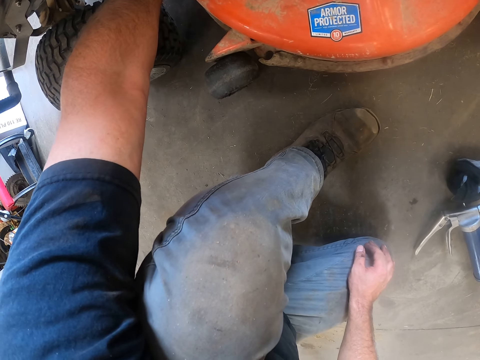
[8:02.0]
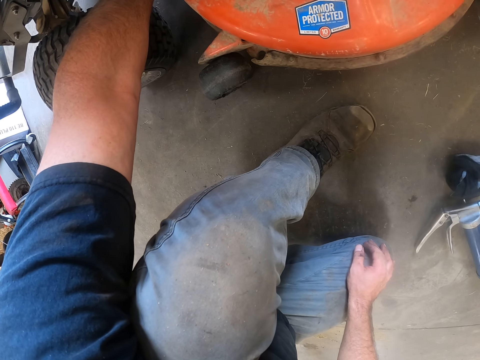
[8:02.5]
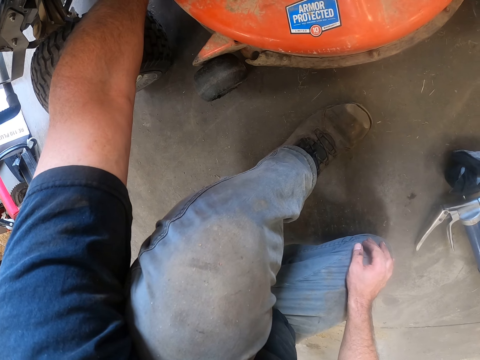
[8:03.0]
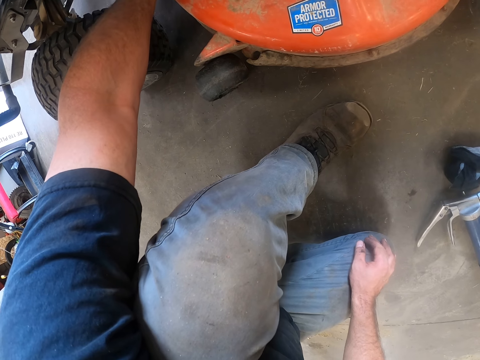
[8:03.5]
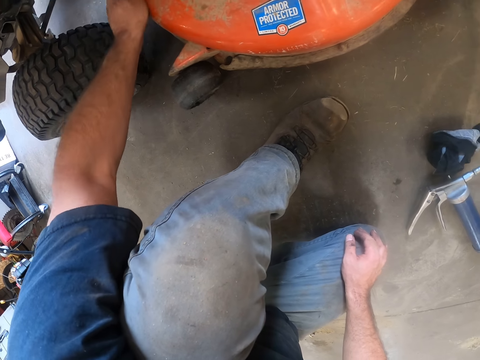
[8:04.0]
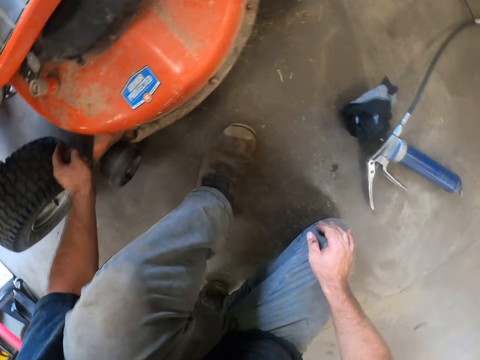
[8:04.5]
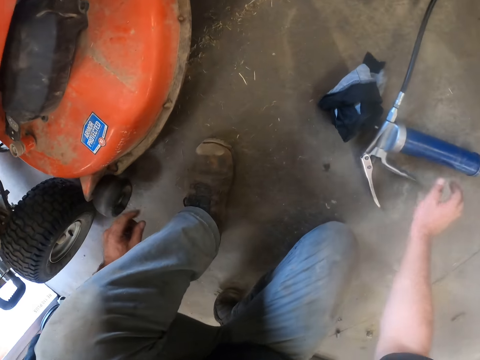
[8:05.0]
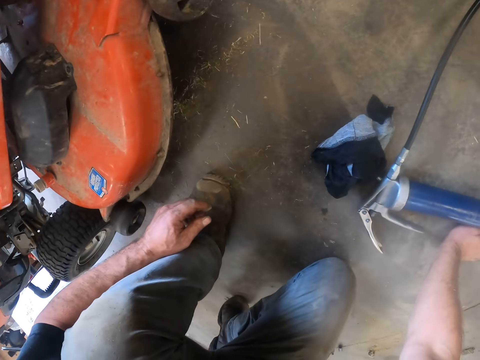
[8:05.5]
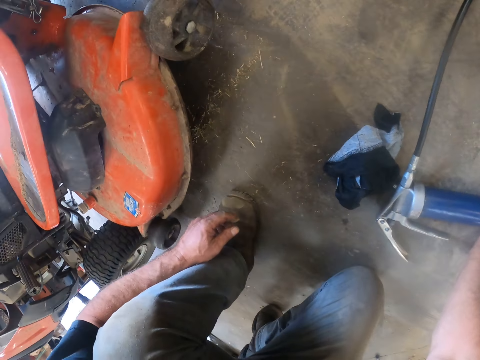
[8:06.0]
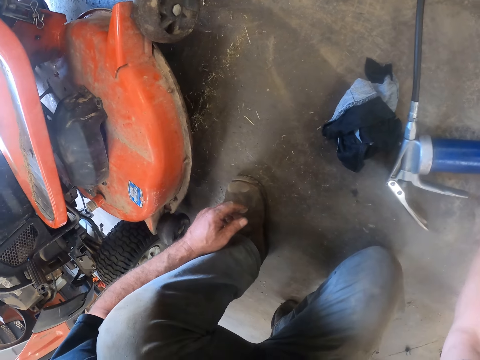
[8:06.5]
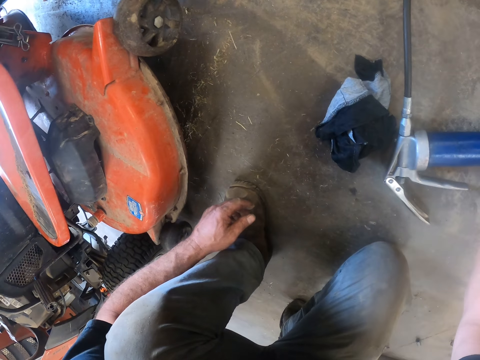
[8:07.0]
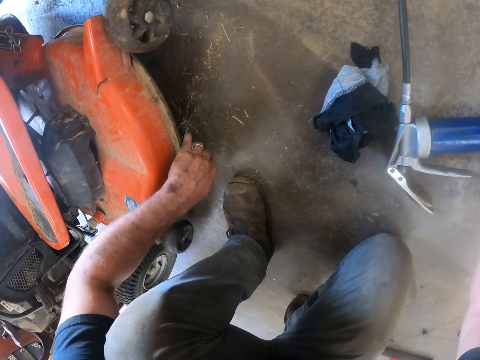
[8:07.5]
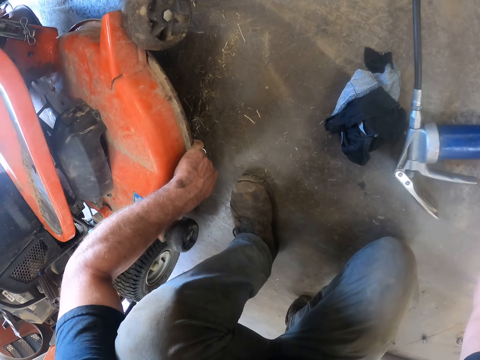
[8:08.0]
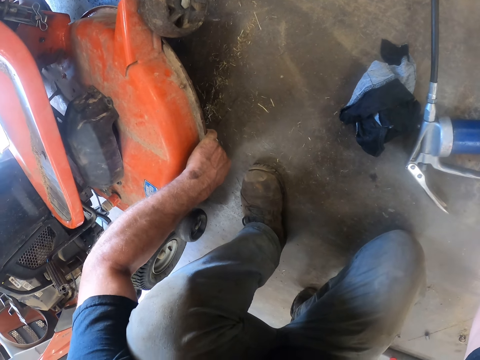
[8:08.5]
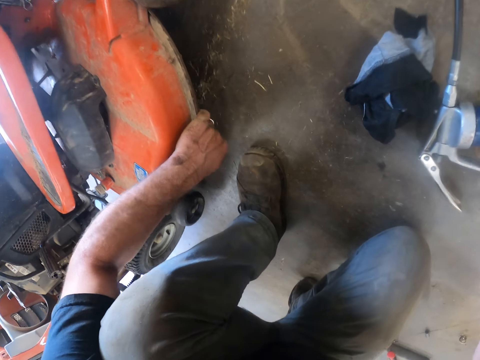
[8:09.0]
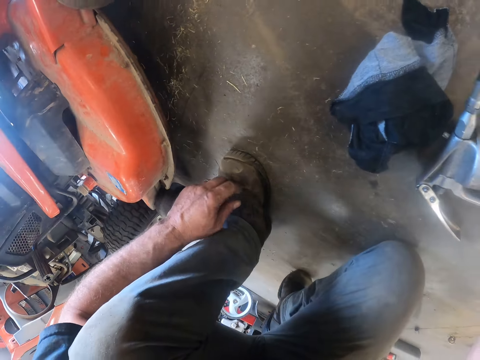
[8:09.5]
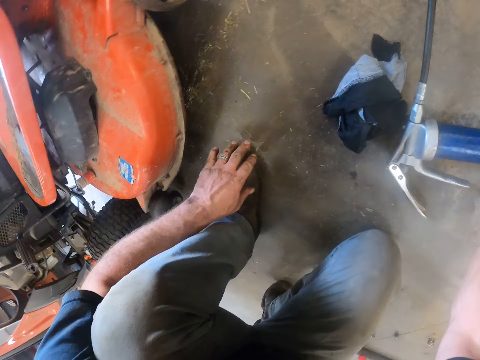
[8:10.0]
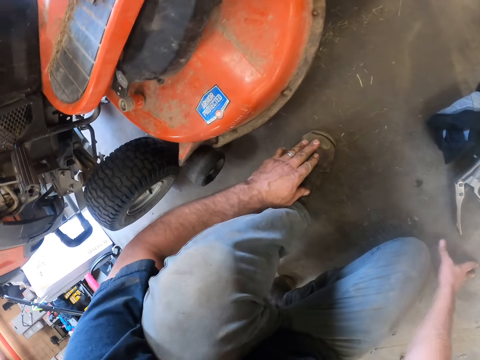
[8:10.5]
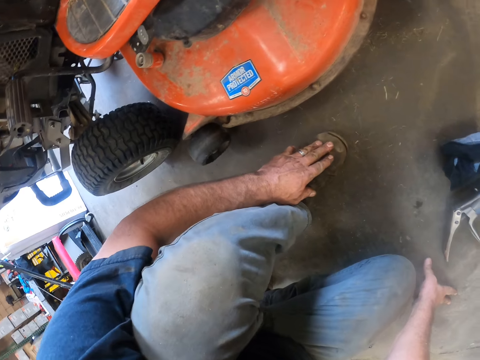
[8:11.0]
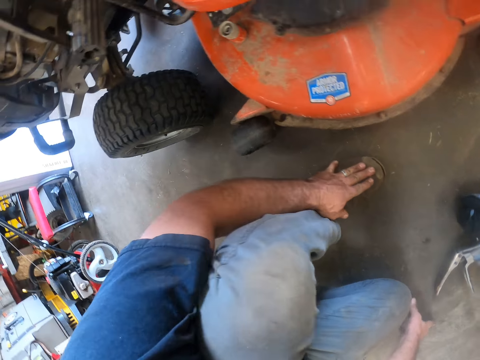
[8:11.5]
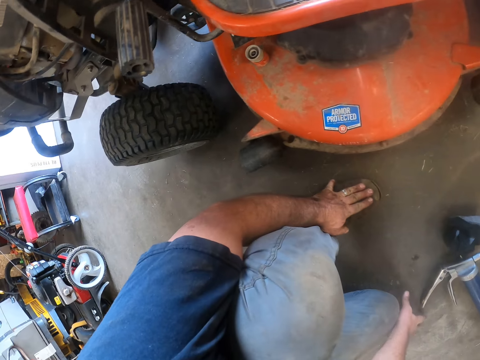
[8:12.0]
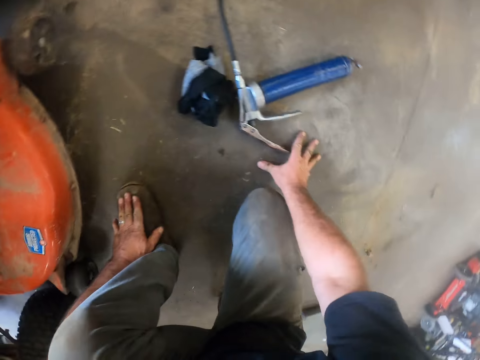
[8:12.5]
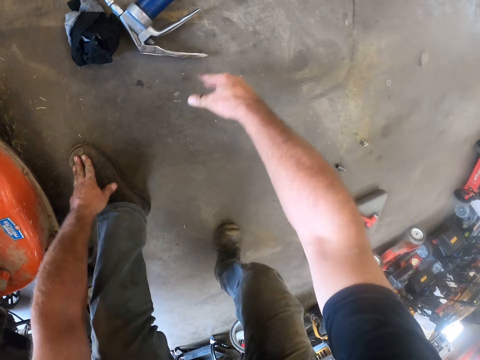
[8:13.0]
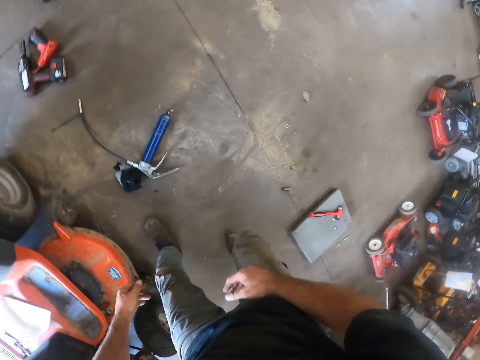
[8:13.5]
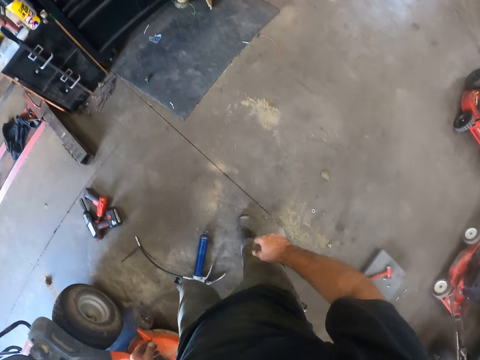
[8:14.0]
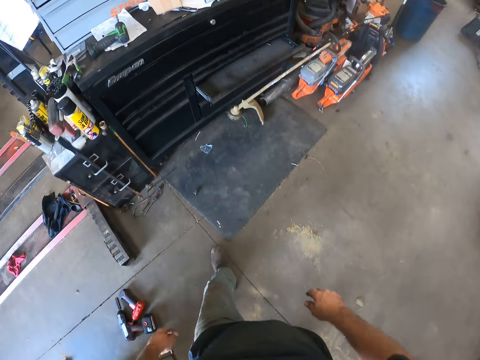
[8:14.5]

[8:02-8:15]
The camera wearer swings a hand. They hold the tire inflator. They stare at the riding lawn mower. They swing a hand. They shake the deck assembly. They swing a hand. They touch the shoe. They lean a hand on the floor. They shake the deck assembly. They move the right leg. They swing a hand. They walk in the workshop.

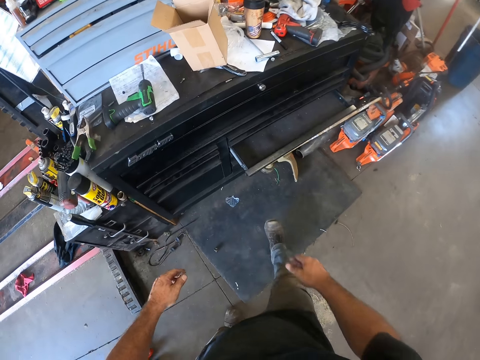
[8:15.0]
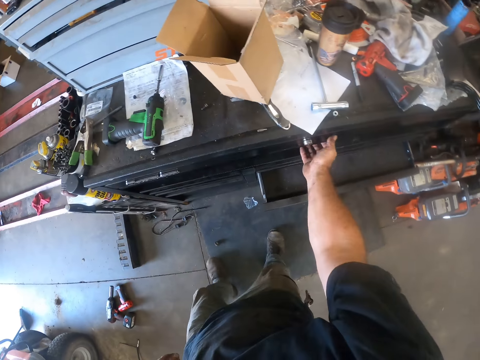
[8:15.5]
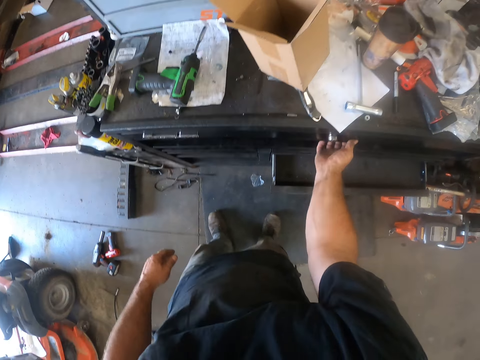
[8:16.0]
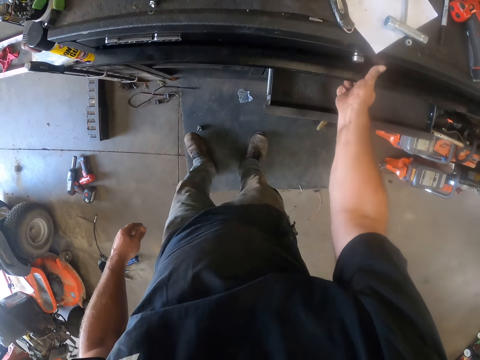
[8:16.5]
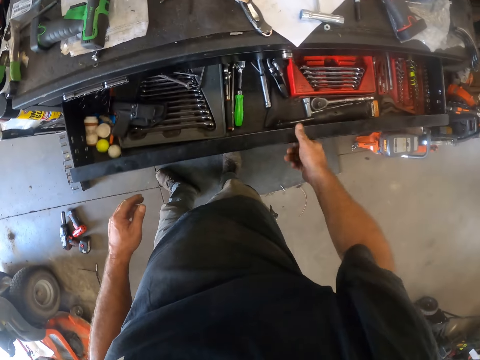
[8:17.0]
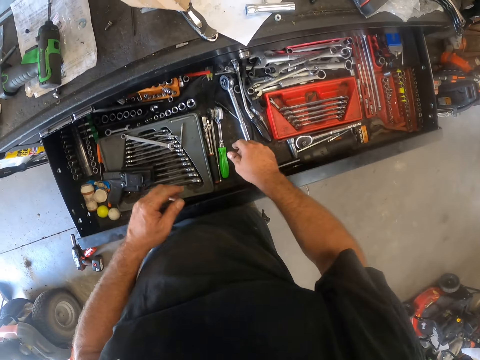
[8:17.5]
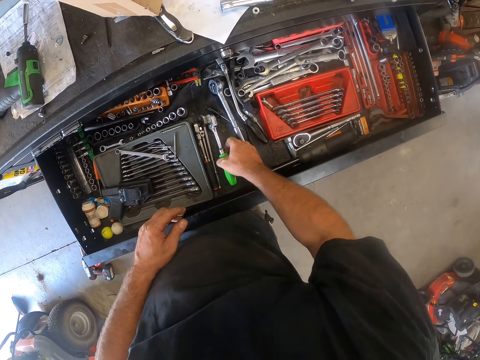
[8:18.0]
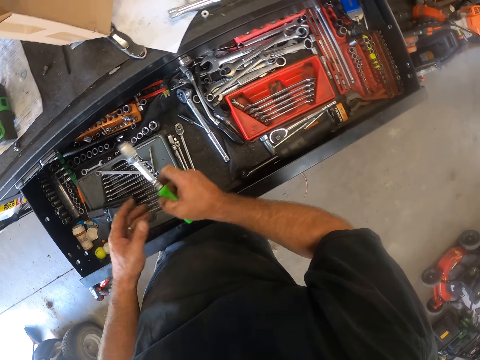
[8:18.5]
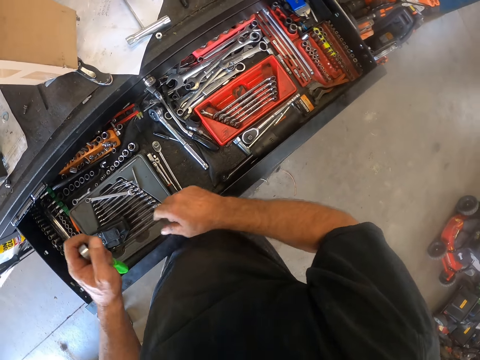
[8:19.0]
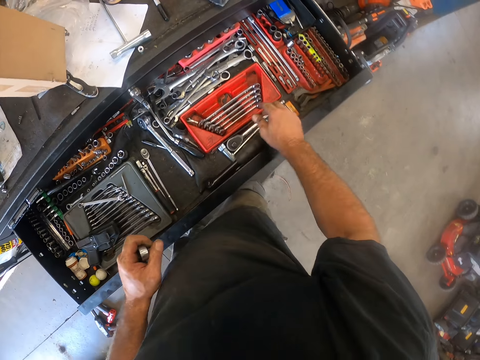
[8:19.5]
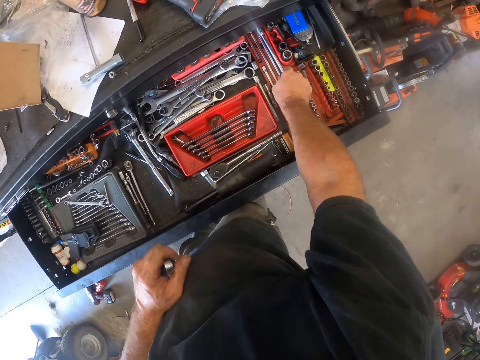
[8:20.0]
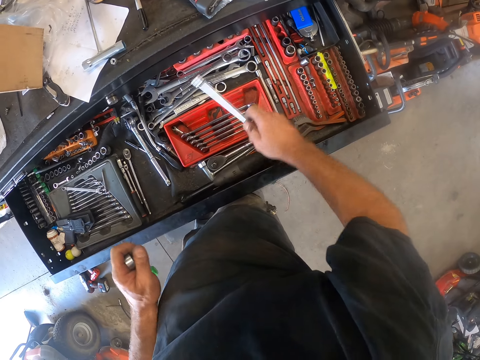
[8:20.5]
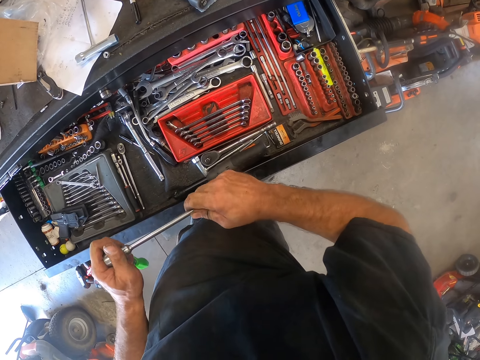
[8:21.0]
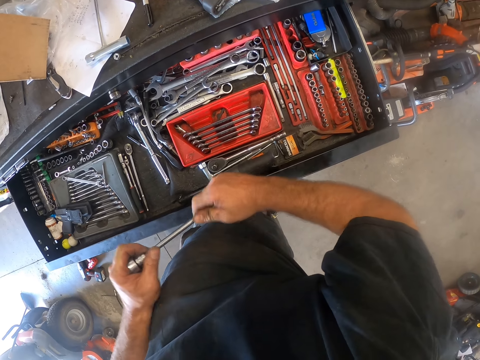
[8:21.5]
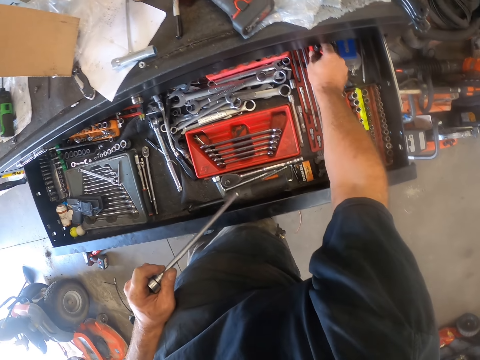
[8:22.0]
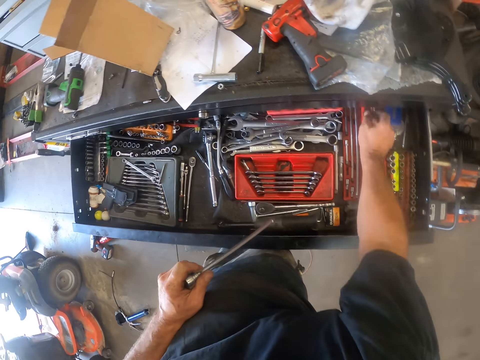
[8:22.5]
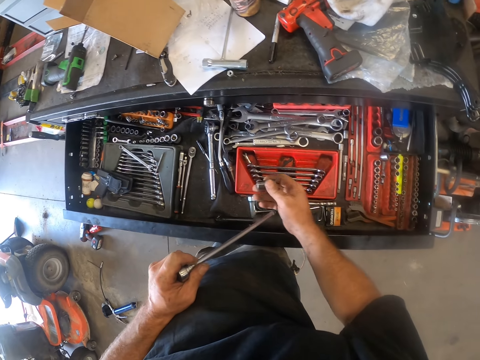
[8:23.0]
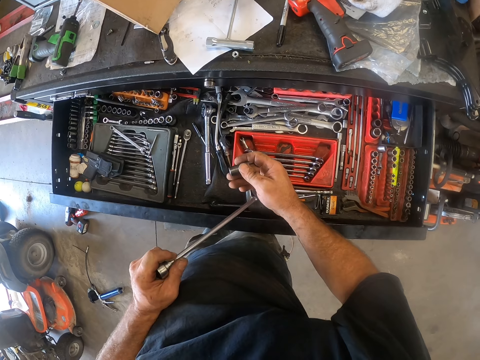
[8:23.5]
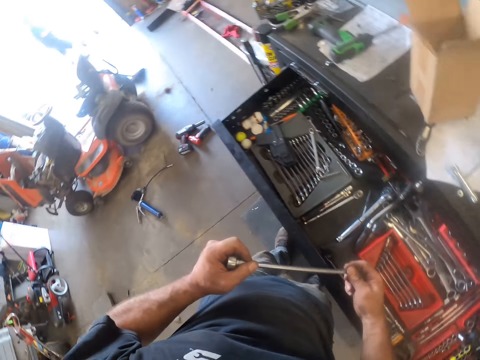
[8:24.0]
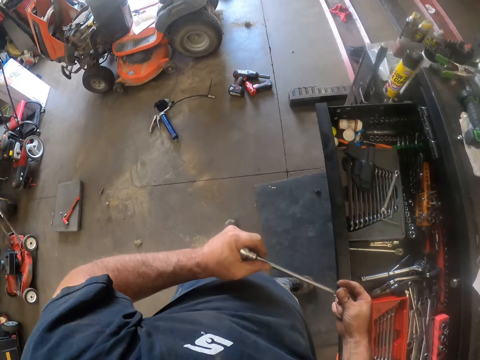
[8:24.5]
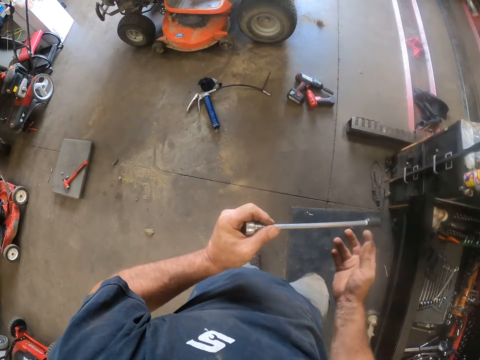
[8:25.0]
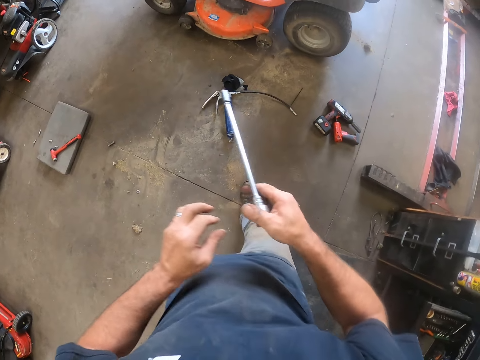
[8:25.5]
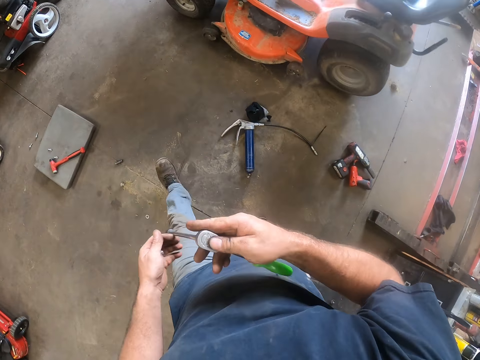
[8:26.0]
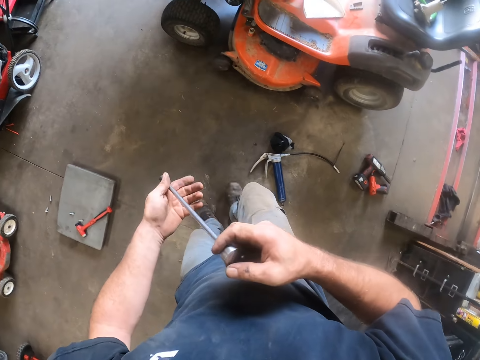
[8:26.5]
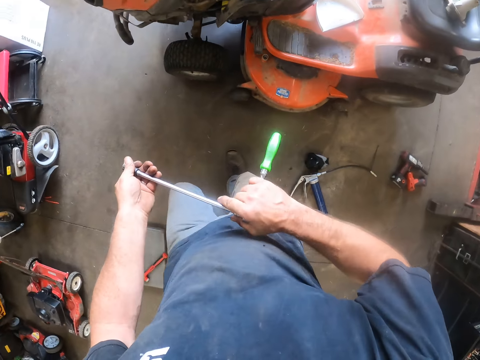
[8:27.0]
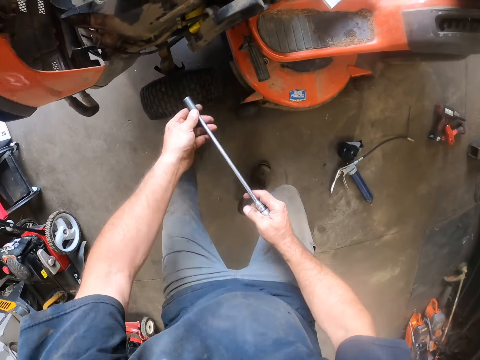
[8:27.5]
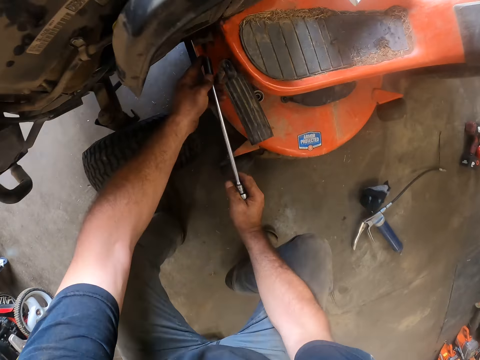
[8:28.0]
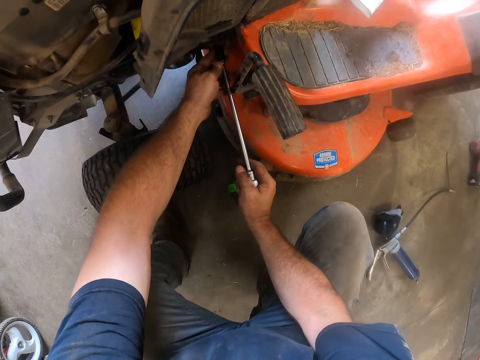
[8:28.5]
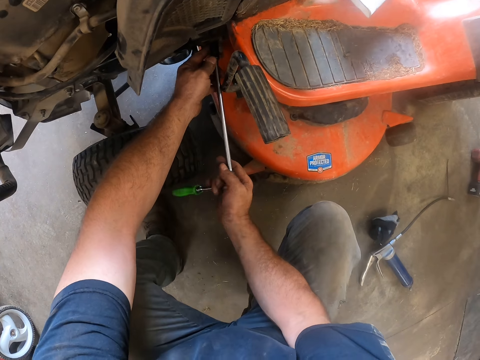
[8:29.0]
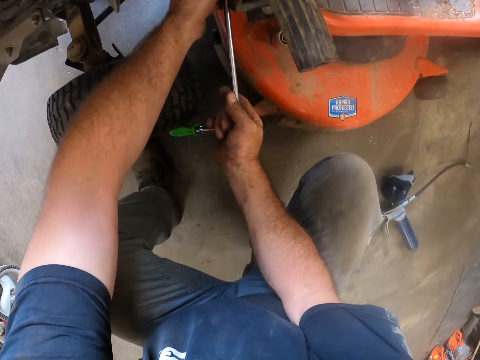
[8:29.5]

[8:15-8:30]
The camera wearer swings a hand. They open the drawer. They swing a hand. They pick up a ratchet wrench. They move the ratchet wrench to the left hand. They swing a hand. They pick up a hex key. They join the hex key with the socket wrench. They swing a hand. They pick up a socket ball. They join the socket ball on the hex key. They walk in the workshop. They swing a hand. They hold the socket wrench with the right hand. They swing a hand. They hold the socket wrench with the left hand. They swing a hand. They tighten a nut.
